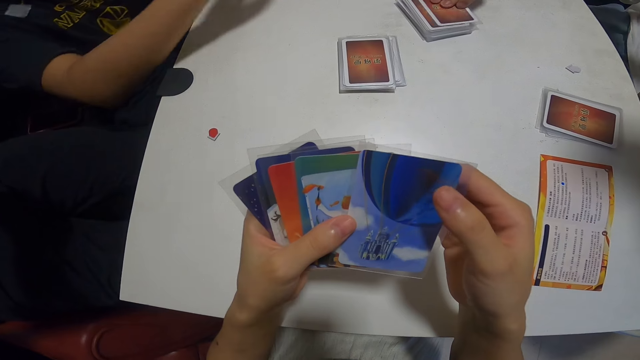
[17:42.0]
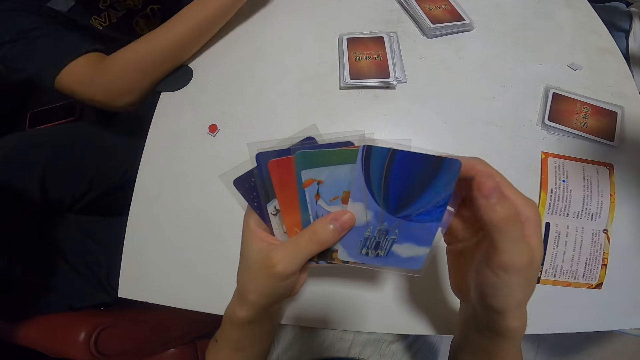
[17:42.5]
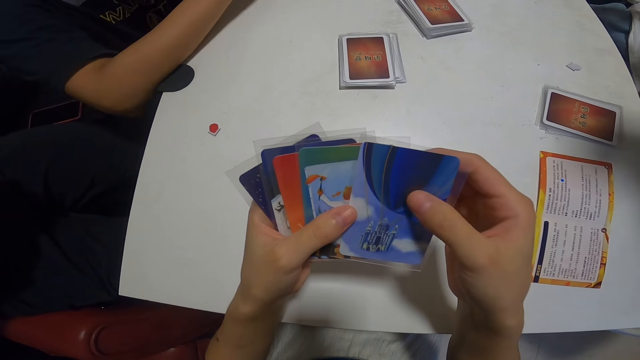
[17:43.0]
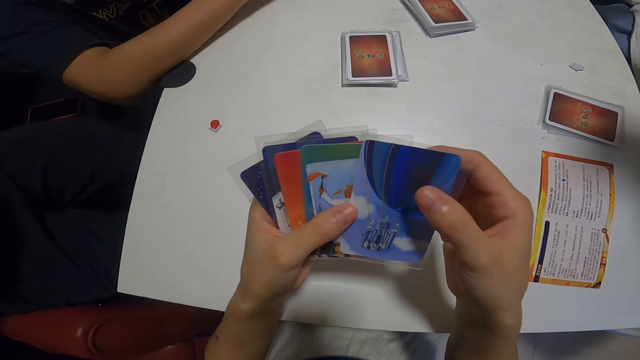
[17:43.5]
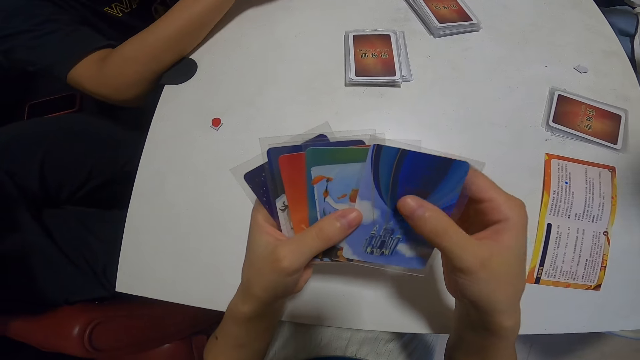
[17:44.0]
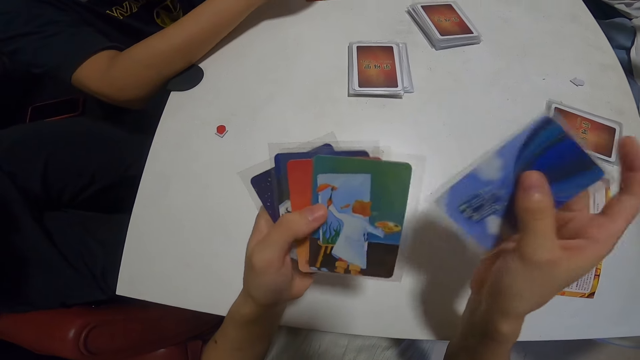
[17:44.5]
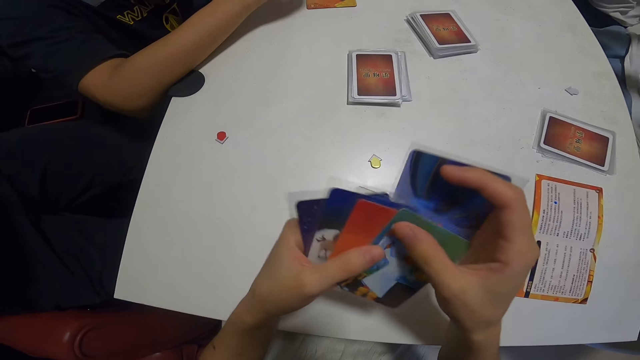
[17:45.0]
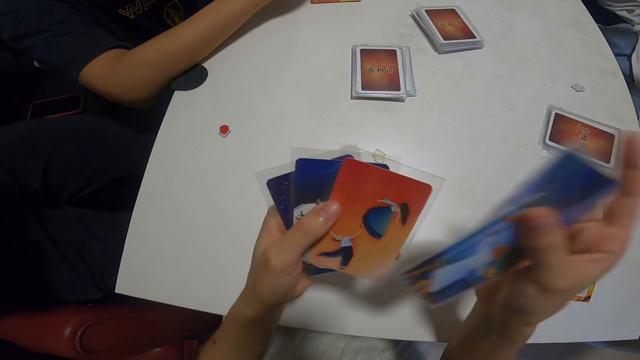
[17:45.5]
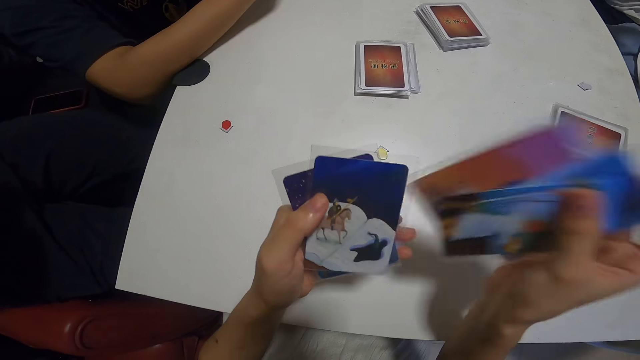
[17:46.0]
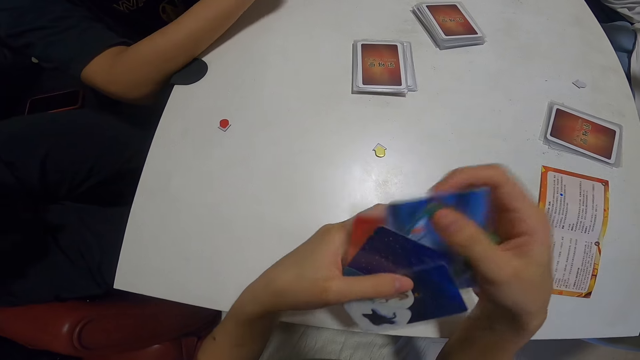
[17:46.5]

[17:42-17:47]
The camera wearer stares at her cards. She shuffles the cards in her hand.

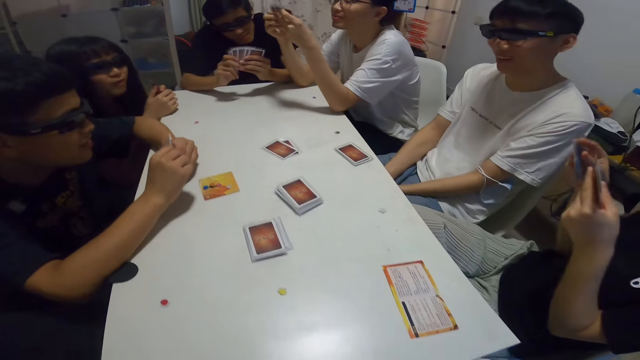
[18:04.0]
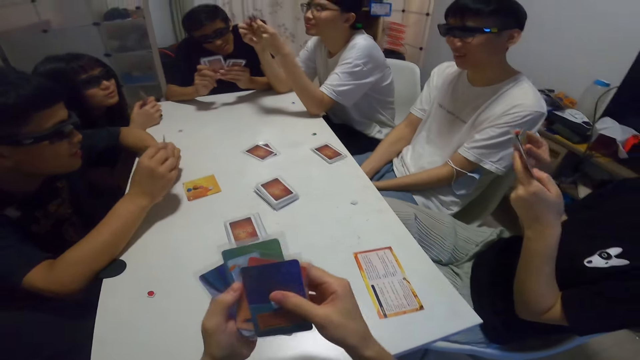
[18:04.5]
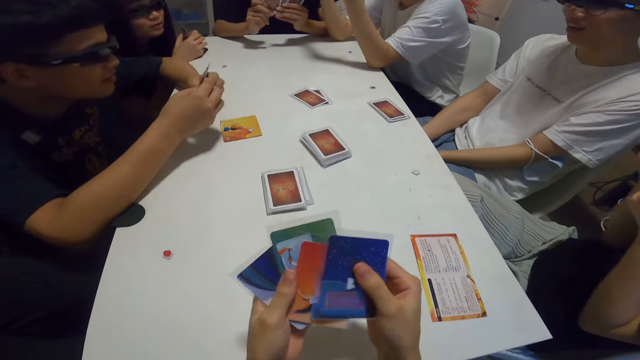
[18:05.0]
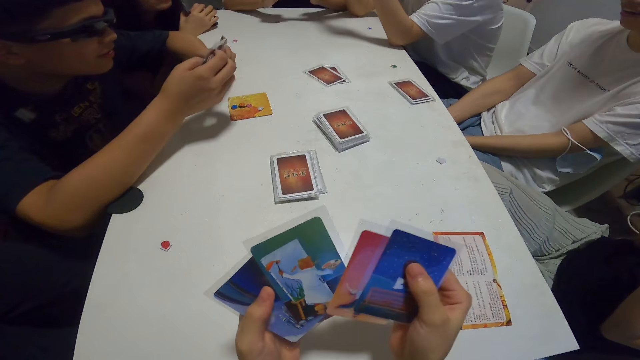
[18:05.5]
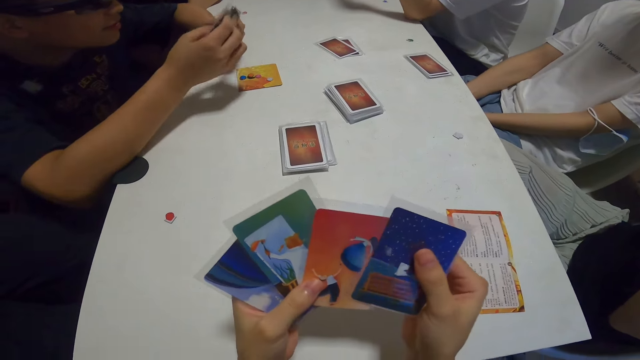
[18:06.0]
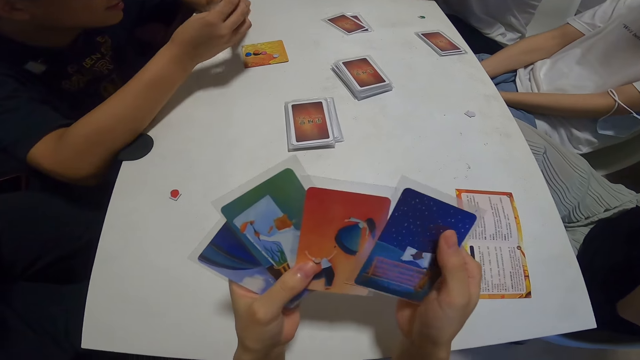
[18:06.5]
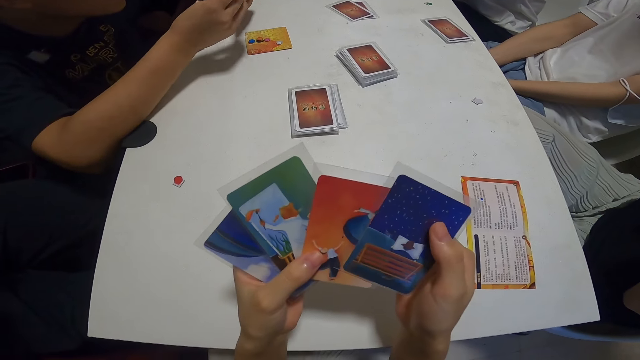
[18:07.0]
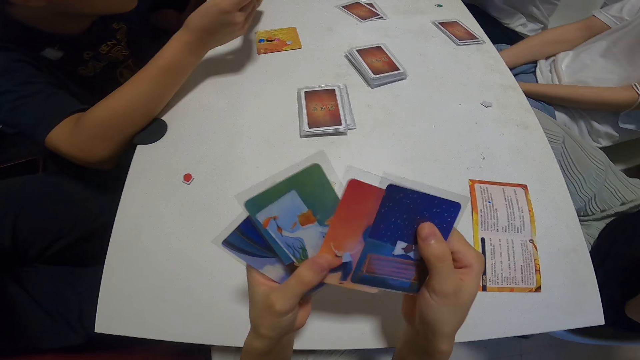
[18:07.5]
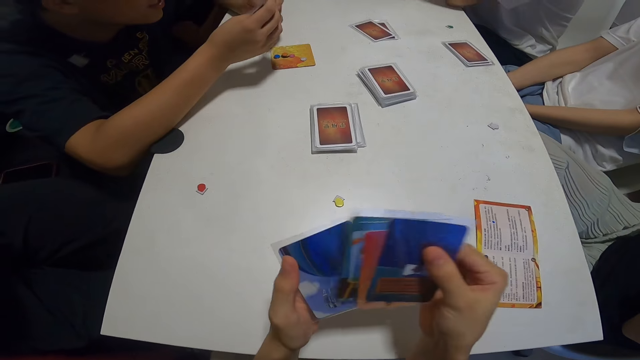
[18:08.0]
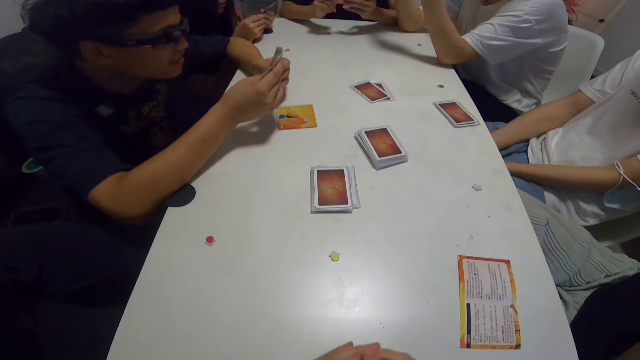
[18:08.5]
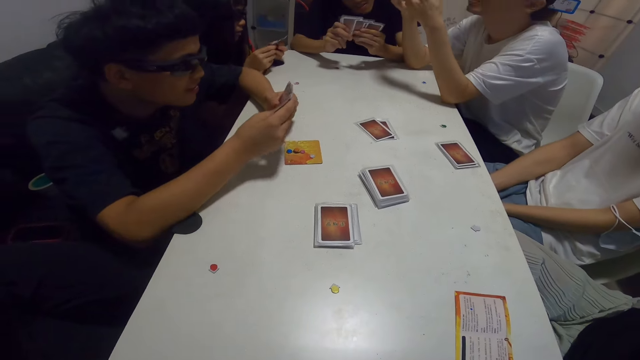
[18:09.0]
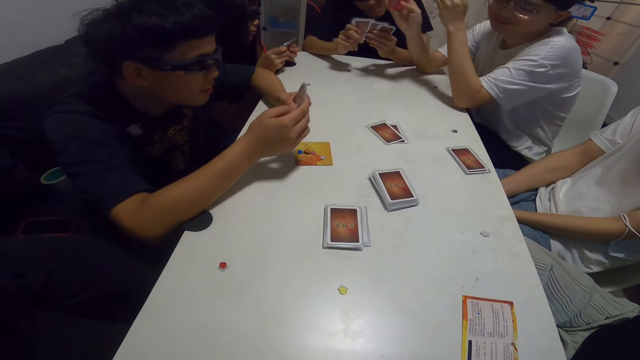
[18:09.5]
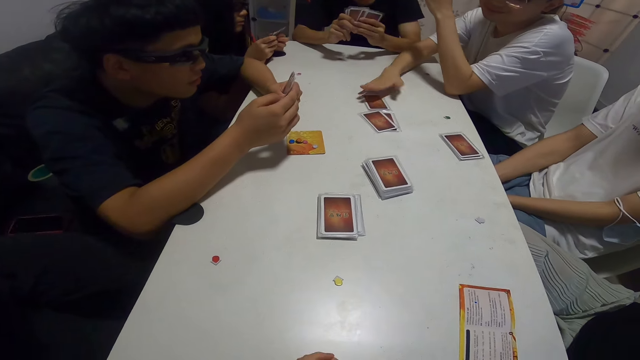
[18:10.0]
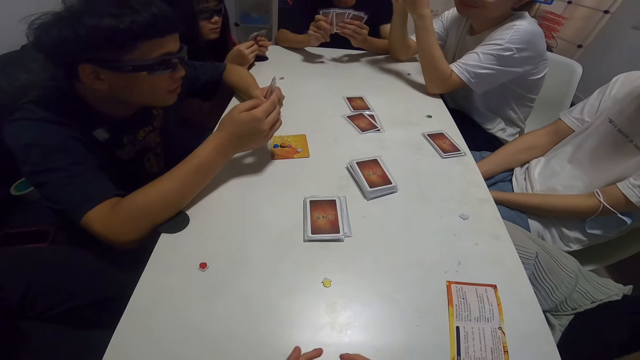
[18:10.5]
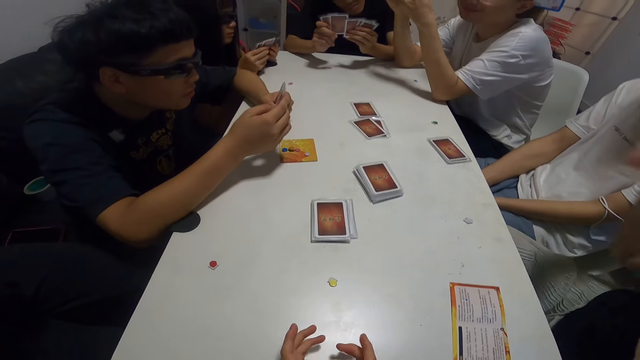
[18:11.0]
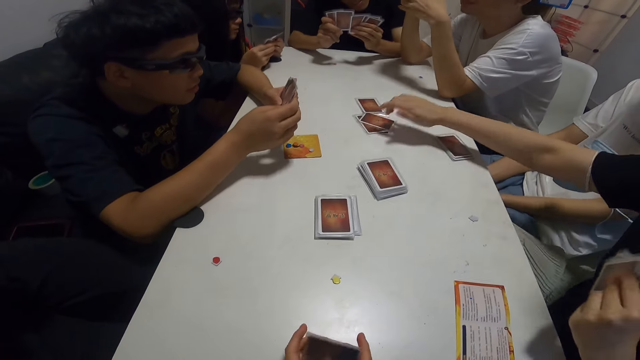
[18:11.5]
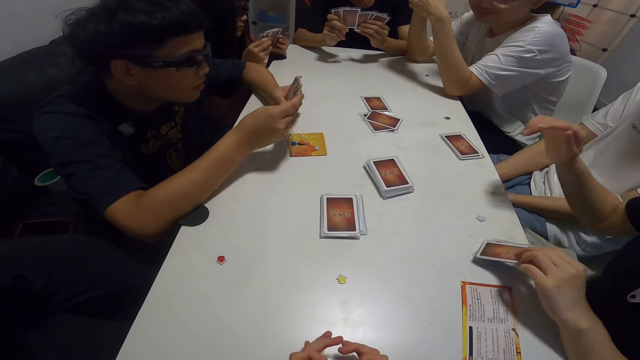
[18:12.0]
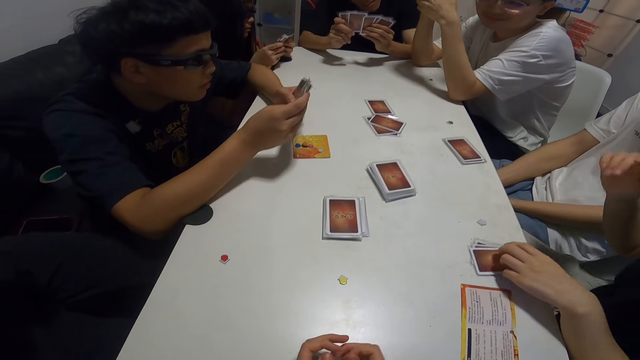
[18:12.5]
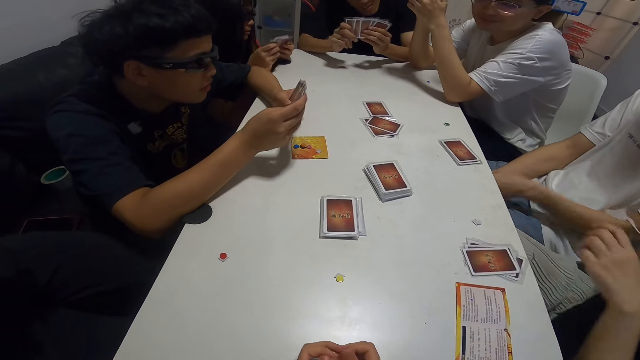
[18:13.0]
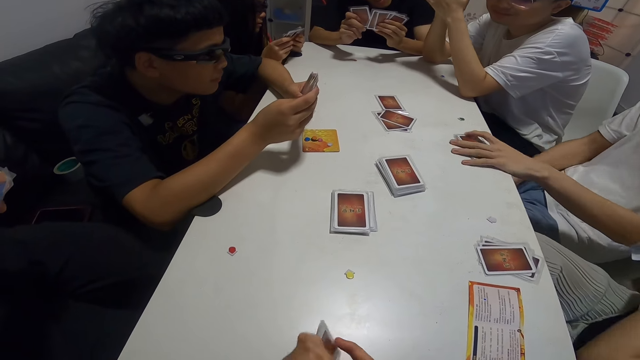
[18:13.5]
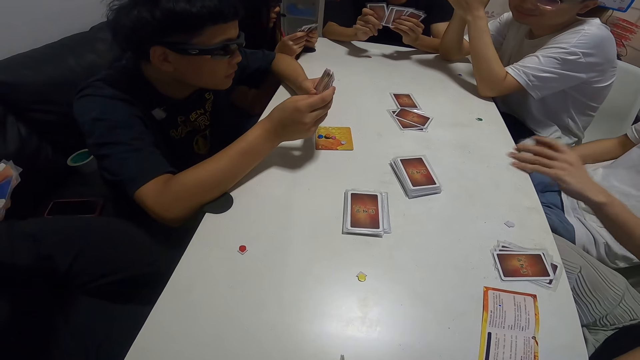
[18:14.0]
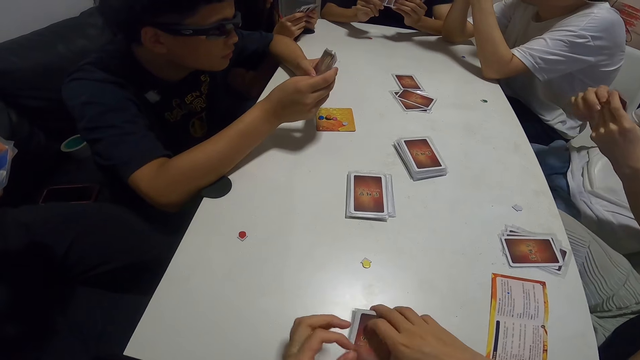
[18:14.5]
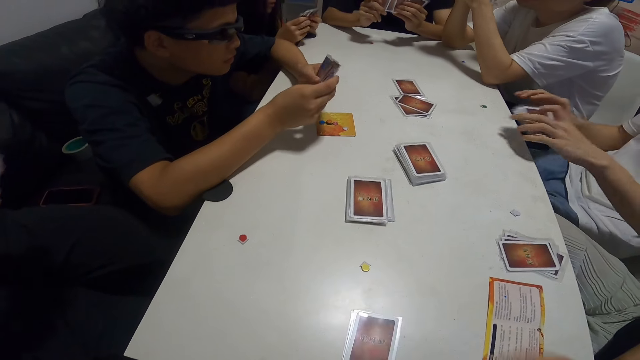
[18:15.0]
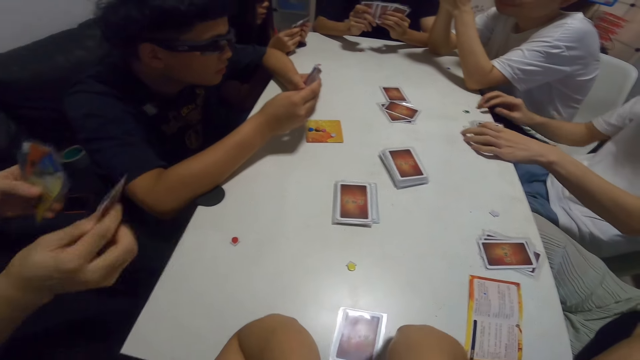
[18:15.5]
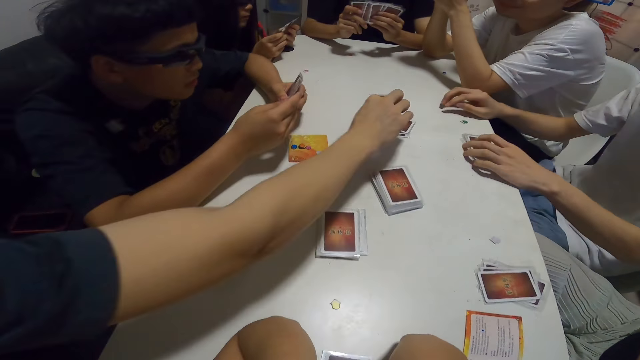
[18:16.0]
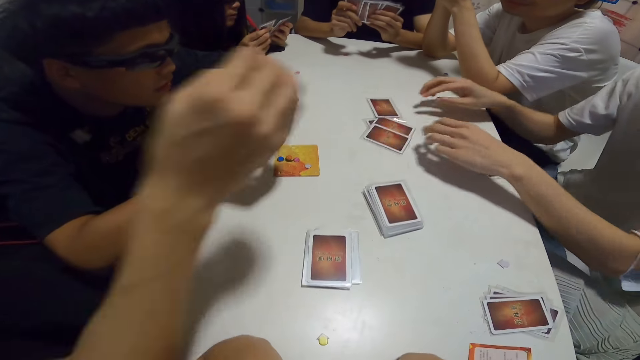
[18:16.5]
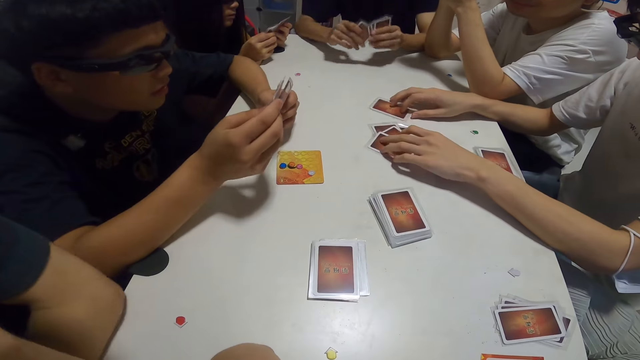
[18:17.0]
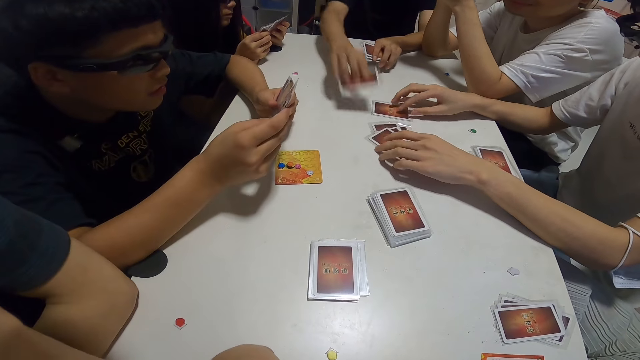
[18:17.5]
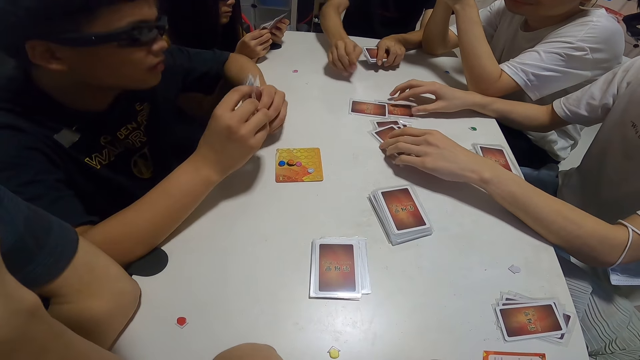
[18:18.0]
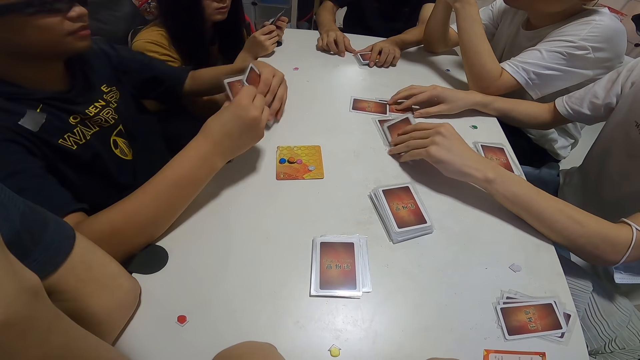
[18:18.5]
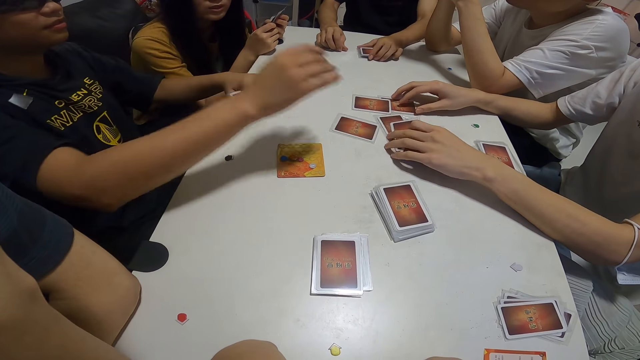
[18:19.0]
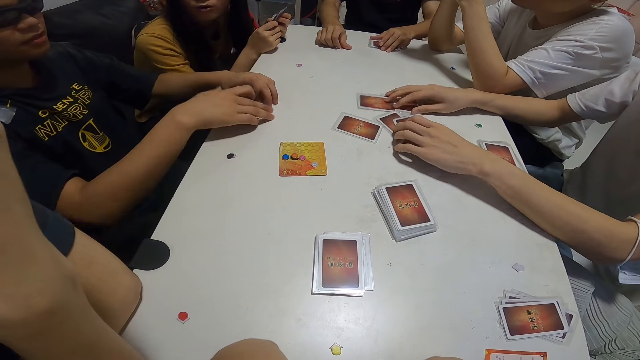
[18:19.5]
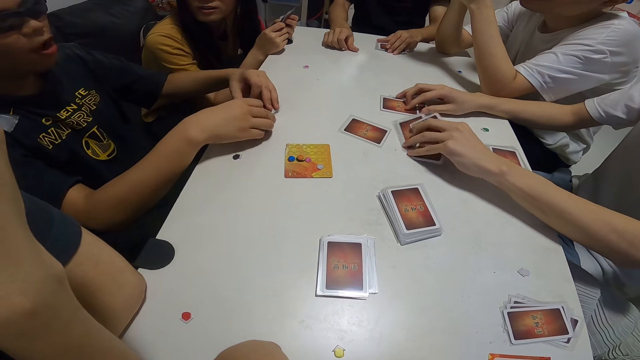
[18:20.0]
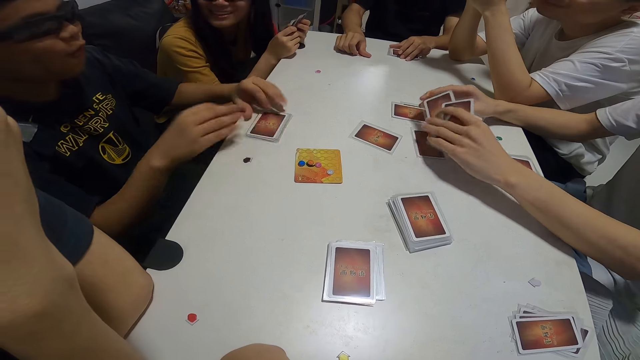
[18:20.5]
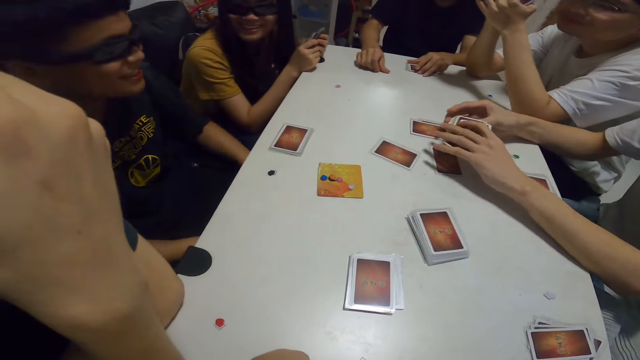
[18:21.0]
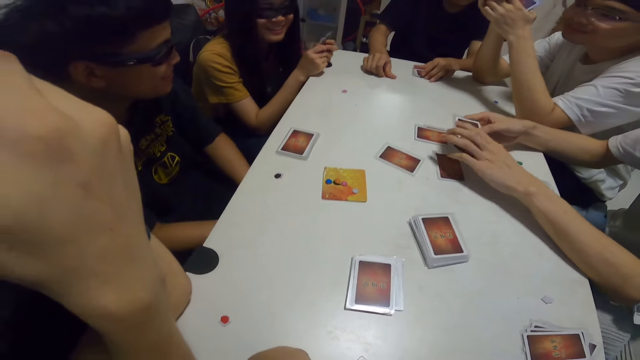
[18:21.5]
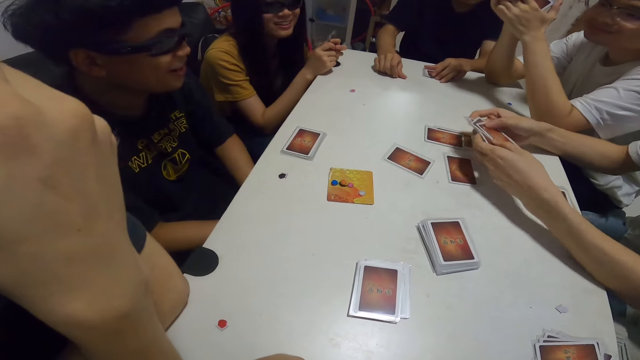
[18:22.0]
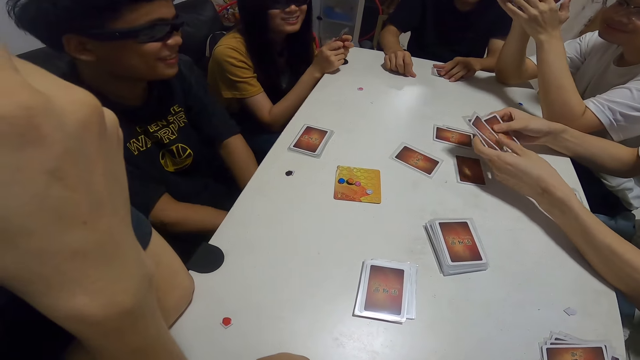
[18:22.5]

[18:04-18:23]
The camera wearer places a card on the table. She shuffles the cards in her hand and arranges her cards. A woman places a card on the table. A man picks up his cards. The camera wearer drops her cards on the table. The woman places the cards on the table. A person places the card on the table. The woman holds the cards with both hands. Another person places the card on the table. A third person picks a card from his hand and drops the card on the table. The woman picks the cards on the table. The camera wearer interacts with the group. The third person puts his hands below the table. The woman touches the cards with her hands.
